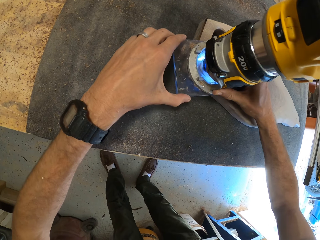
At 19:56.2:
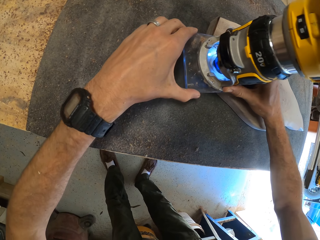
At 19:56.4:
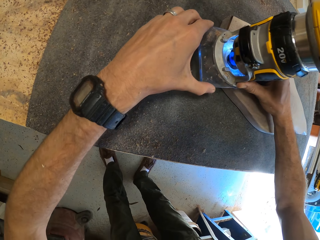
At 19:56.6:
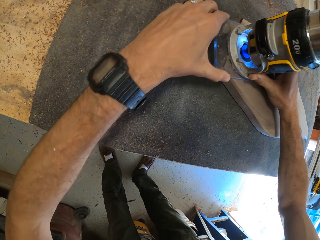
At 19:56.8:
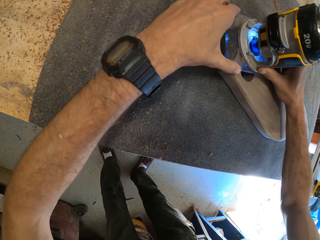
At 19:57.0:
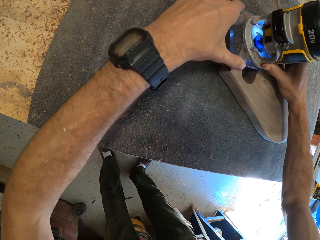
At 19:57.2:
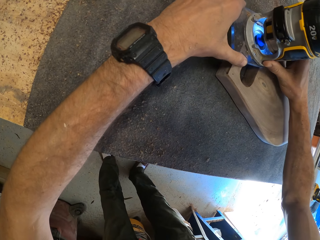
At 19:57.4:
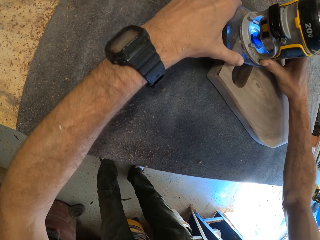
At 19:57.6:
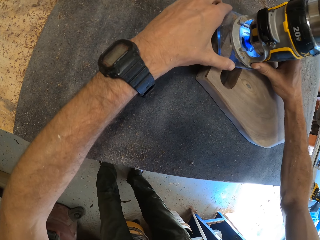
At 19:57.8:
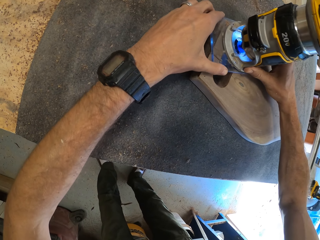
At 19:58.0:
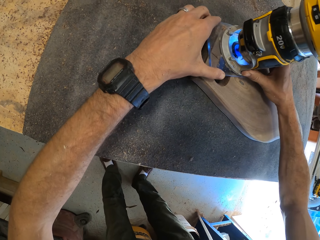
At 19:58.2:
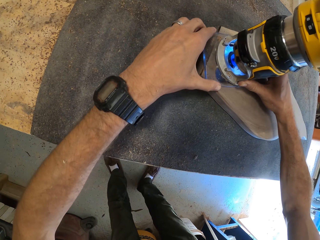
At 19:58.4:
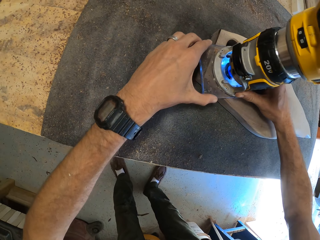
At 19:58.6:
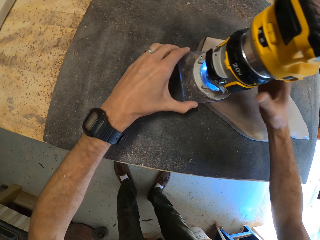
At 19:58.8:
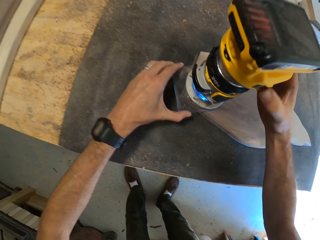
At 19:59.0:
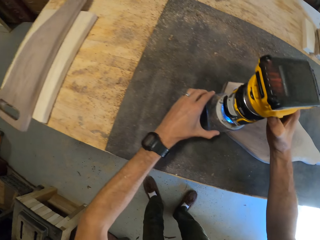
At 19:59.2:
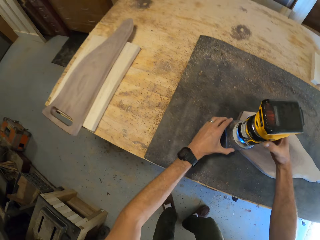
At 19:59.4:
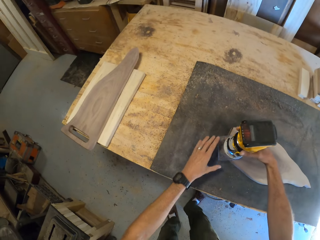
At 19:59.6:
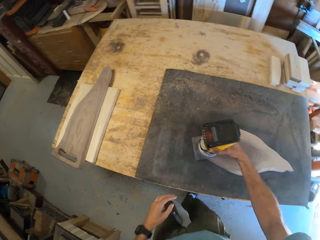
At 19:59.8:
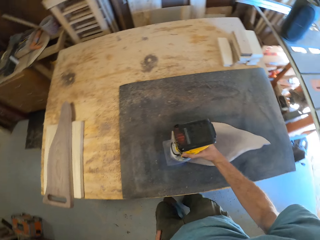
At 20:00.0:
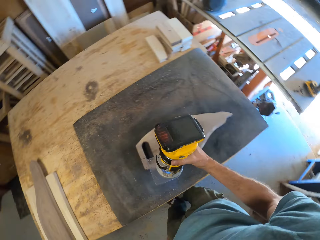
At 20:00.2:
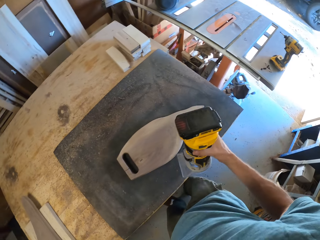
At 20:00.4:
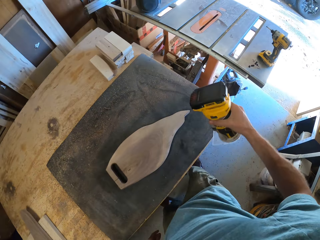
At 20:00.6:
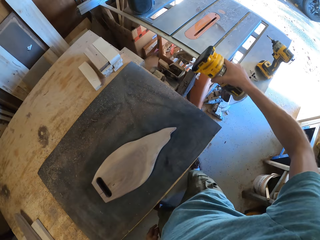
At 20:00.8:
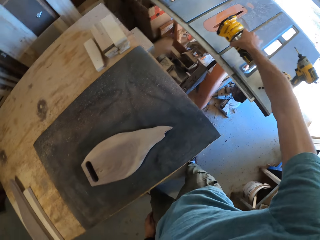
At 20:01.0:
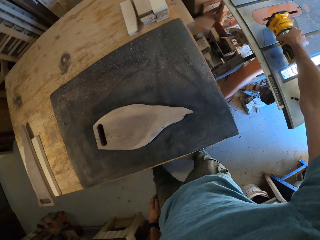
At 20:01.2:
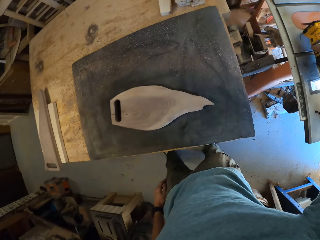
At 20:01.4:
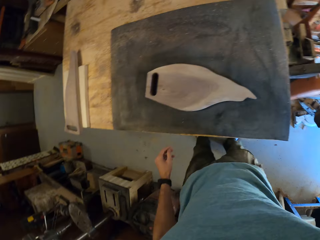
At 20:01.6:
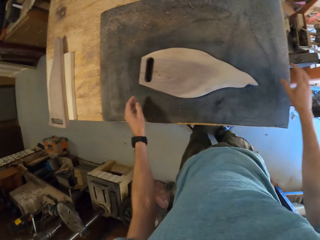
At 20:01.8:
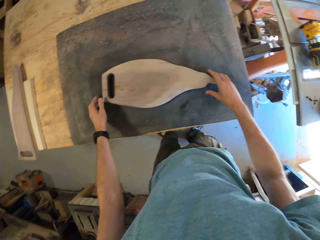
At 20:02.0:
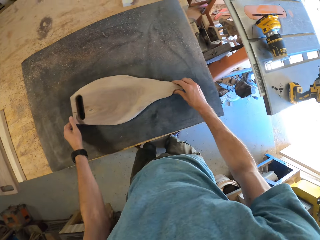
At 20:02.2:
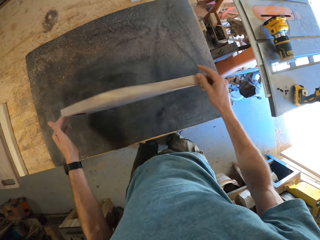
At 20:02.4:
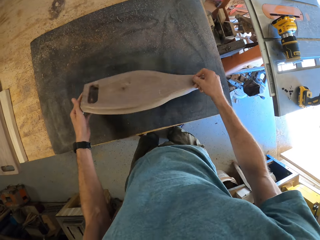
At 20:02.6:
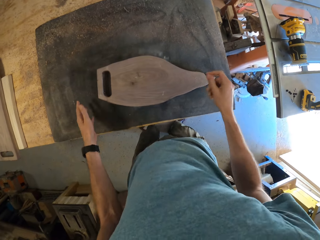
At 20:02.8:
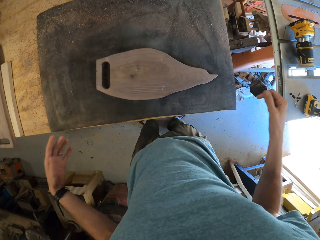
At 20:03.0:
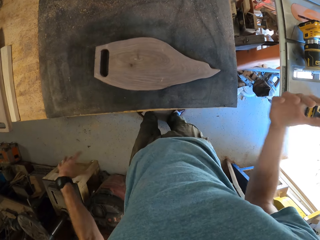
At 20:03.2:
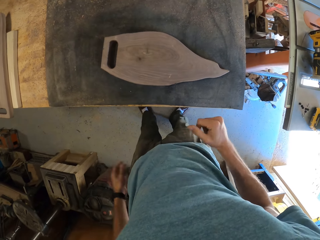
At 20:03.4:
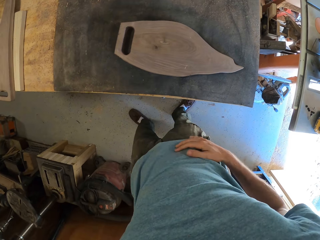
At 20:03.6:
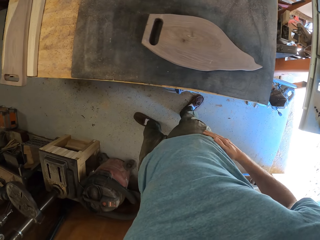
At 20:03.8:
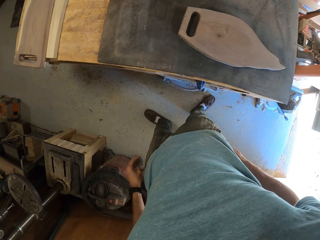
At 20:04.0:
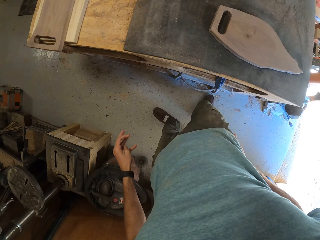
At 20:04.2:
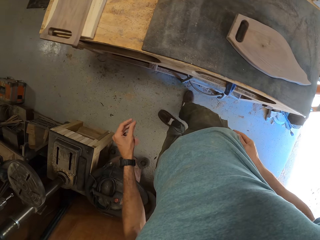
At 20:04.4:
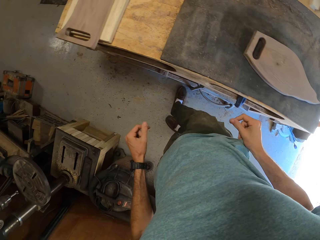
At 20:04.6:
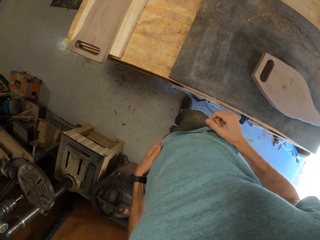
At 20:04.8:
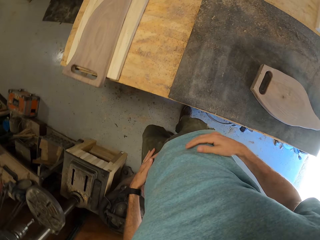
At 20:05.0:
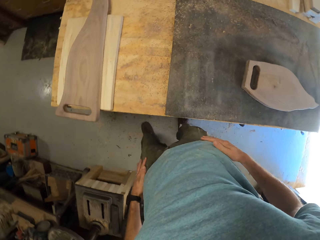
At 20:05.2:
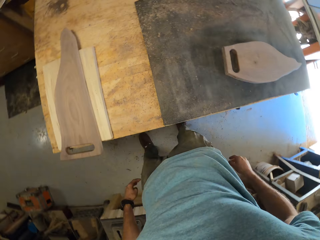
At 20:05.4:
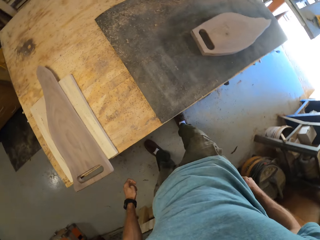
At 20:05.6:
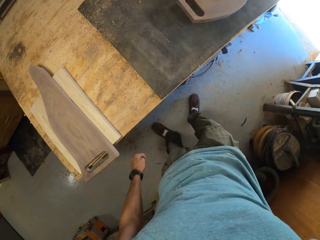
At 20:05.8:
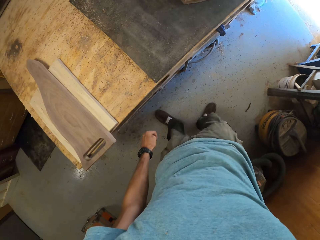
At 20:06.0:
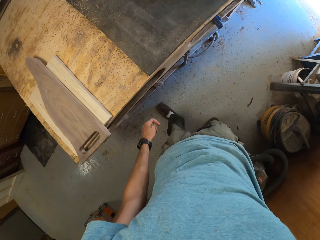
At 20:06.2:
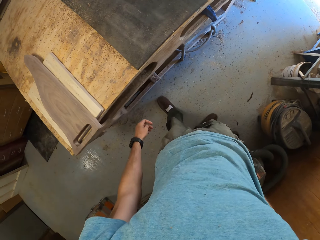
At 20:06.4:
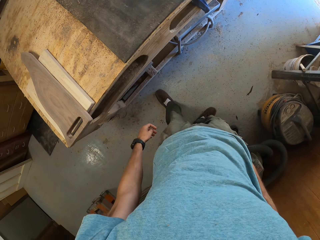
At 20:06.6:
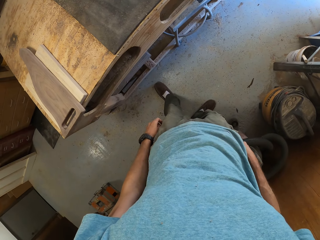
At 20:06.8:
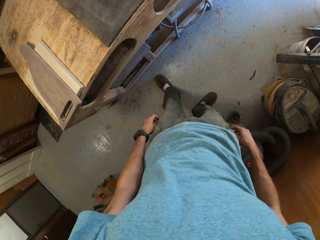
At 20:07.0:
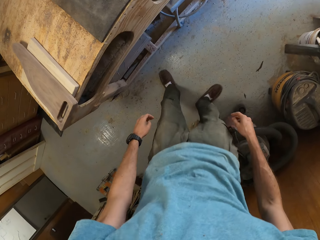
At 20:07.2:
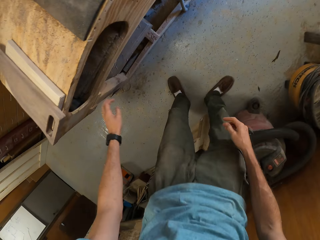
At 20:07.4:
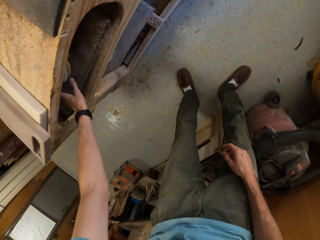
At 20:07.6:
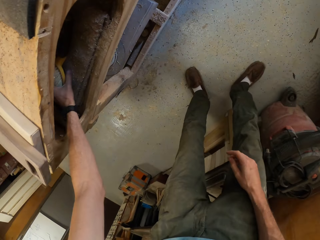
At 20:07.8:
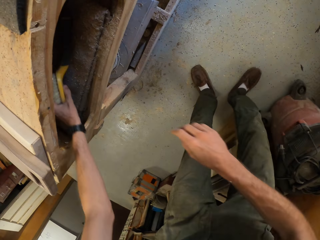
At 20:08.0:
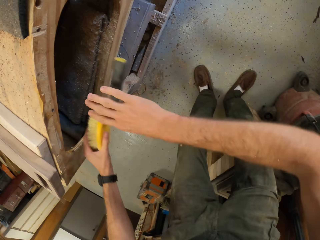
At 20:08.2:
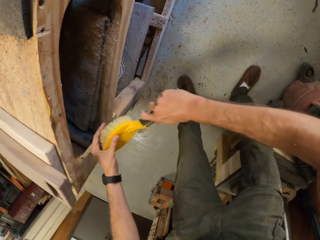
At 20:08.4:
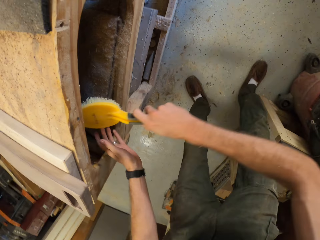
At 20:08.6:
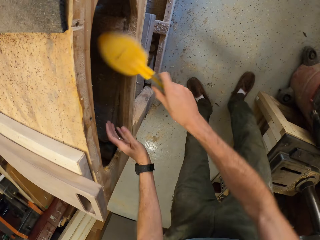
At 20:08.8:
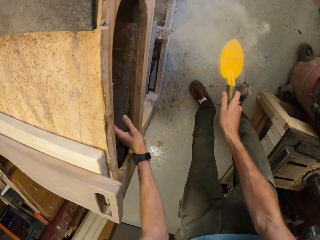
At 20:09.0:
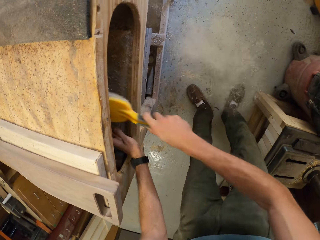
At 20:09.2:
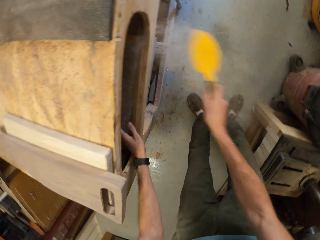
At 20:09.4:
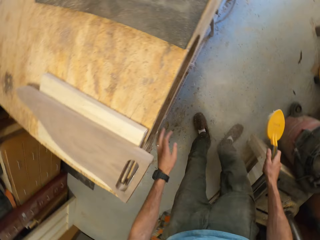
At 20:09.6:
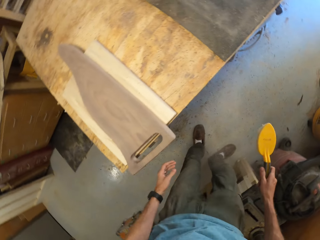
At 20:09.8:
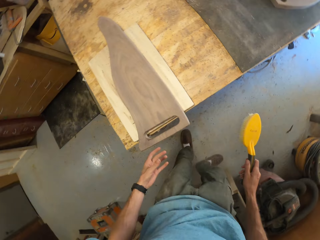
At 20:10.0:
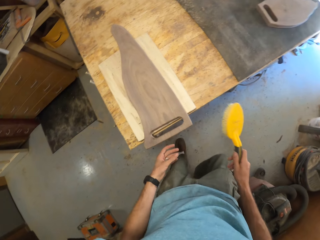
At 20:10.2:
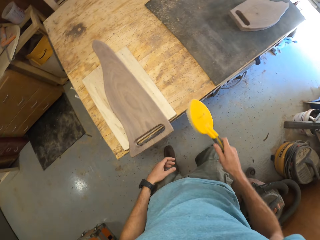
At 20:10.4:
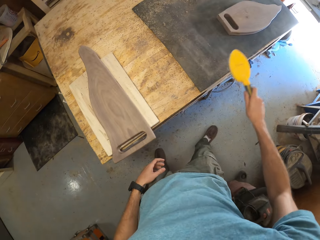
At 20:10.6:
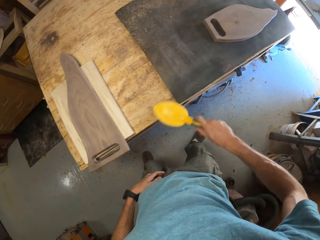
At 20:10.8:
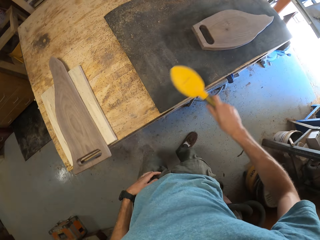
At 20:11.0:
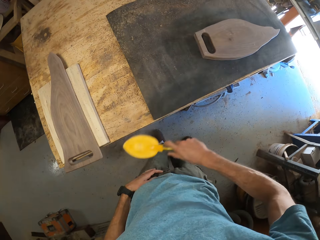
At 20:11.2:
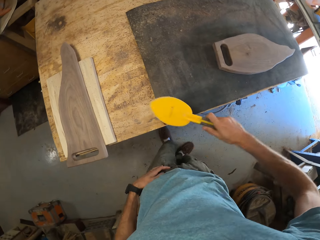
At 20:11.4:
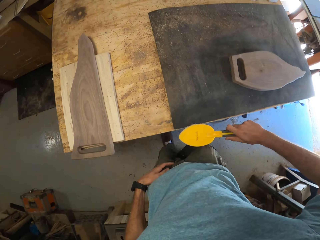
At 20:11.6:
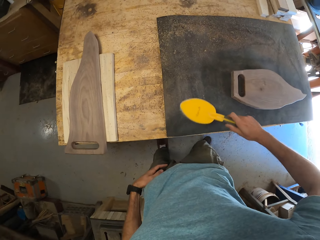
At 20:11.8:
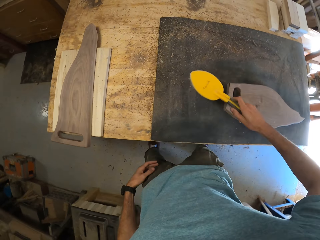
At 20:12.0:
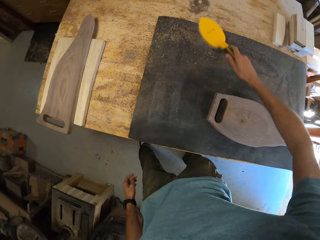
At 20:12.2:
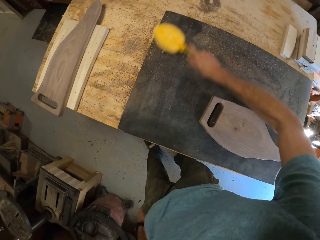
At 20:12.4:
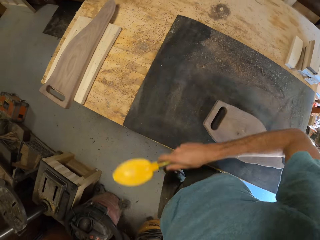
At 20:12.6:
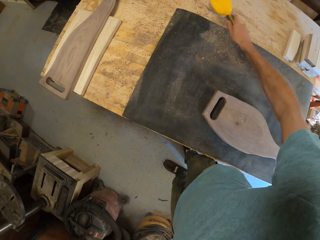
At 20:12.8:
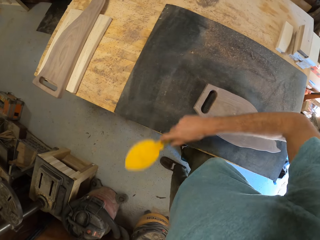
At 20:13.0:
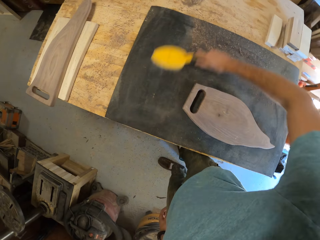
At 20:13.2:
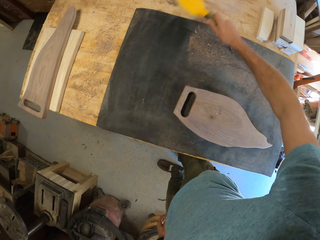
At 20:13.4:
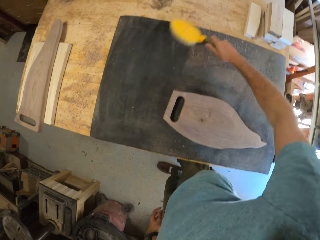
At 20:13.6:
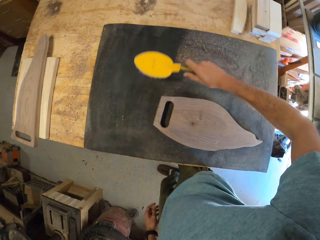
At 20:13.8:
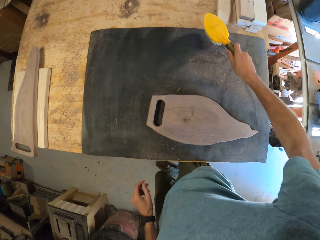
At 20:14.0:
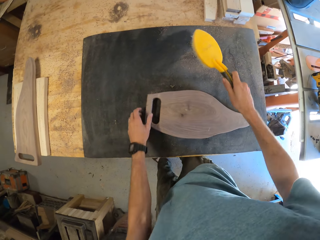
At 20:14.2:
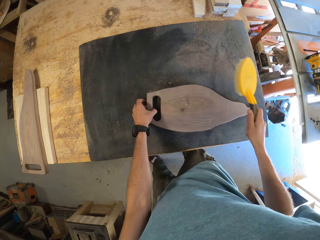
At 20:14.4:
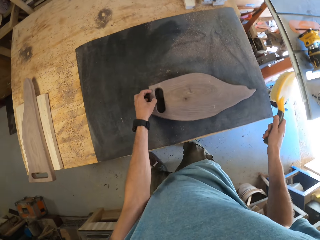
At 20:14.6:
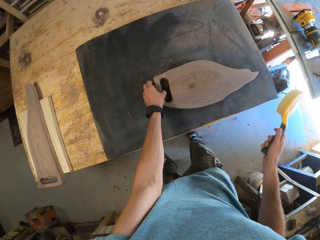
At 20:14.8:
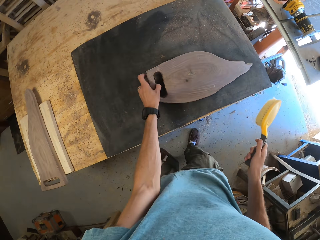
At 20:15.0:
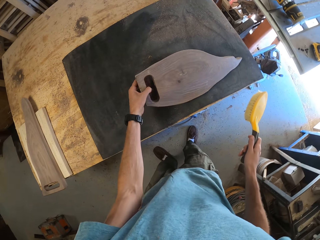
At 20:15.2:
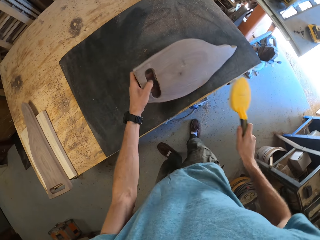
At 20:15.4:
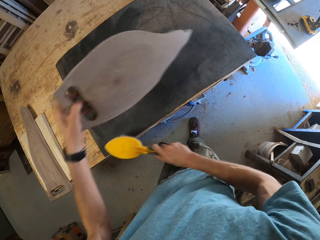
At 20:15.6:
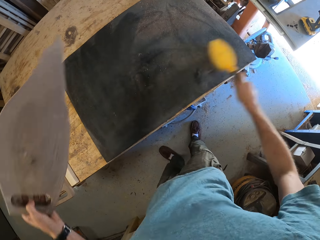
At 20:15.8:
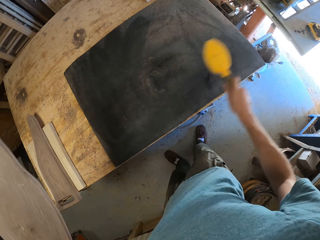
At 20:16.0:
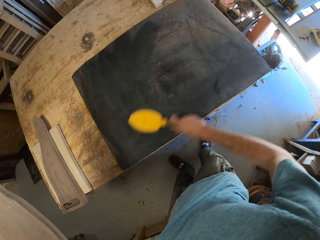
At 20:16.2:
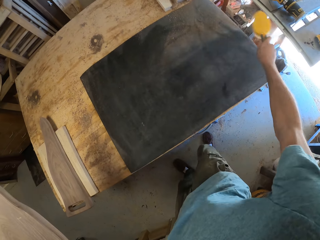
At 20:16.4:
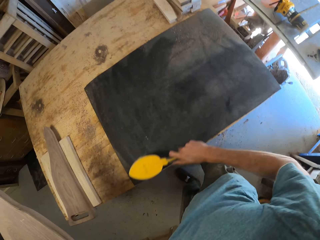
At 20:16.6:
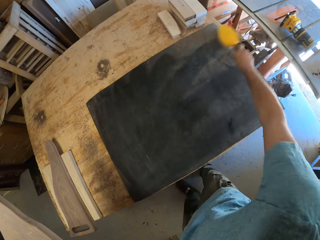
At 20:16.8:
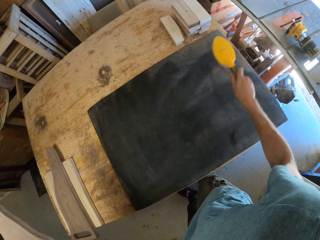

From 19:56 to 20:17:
The camera wearer drops the compact router on the table saw with his right hand. He turns over the piece of wood on the table with both hands. He removes his hands from the piece of wood and cleans his hands on his T-shirt. He picks up a brush from a cabinet under the table with his left hand. He transfers the brush to his right hand. He brushes off sawdust from the cabinet with the brush in his right hand. He brushes off sawdust from the table with the brush in his right hand. He picks up the piece of wood from the table with his left hand. He wipes the dust off the table.
